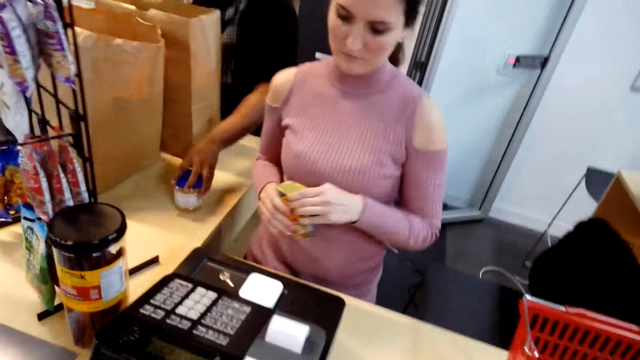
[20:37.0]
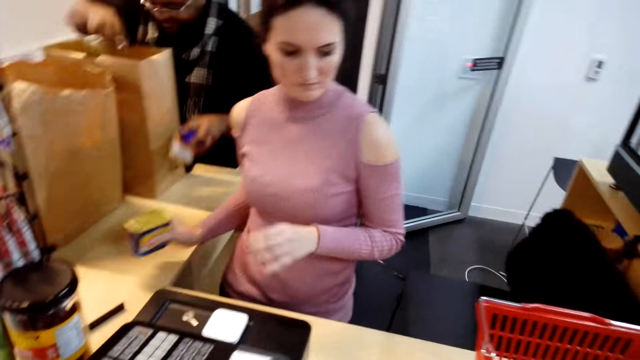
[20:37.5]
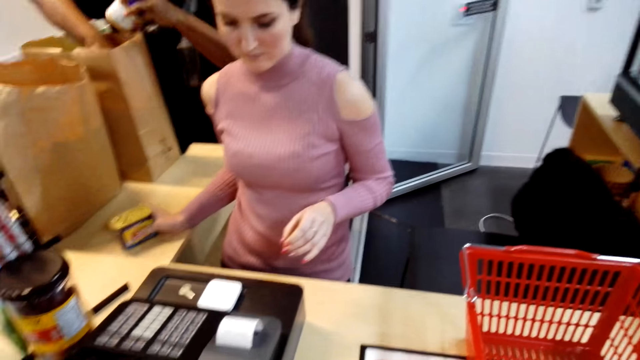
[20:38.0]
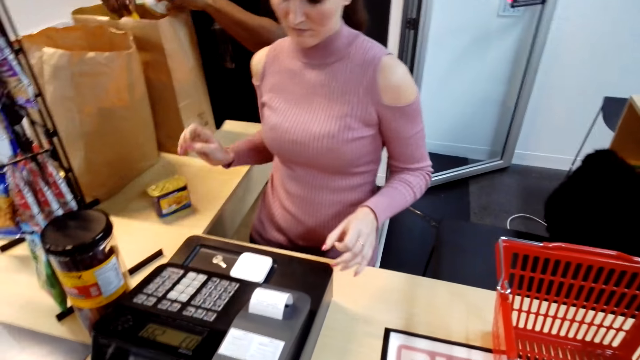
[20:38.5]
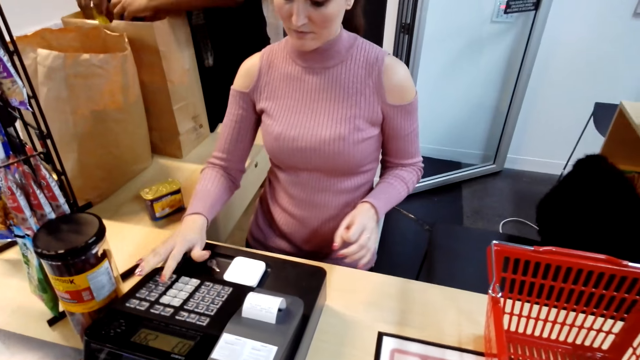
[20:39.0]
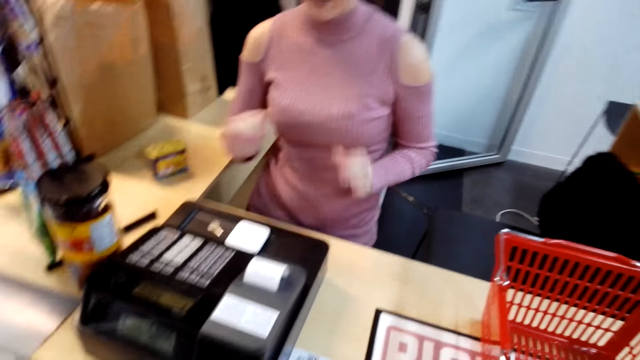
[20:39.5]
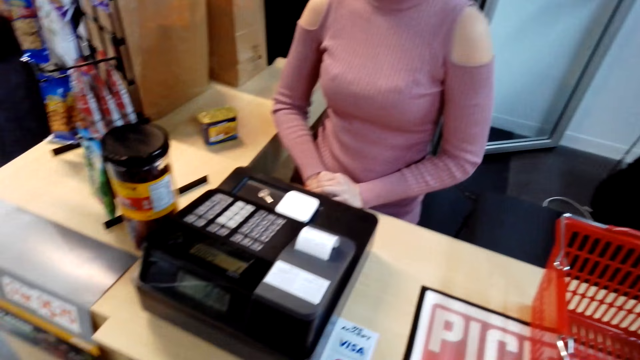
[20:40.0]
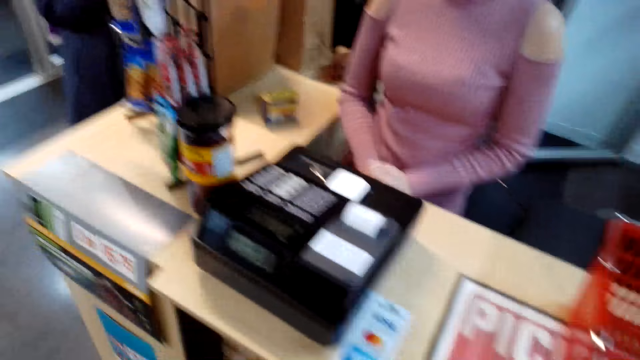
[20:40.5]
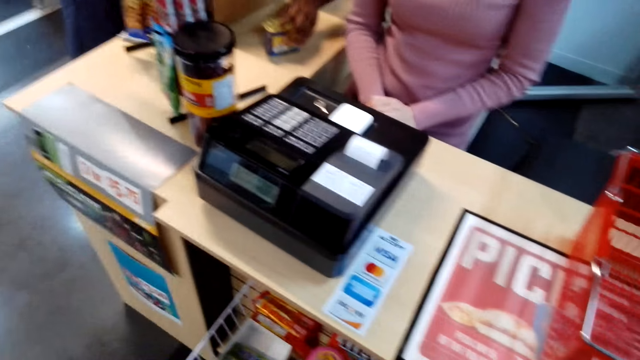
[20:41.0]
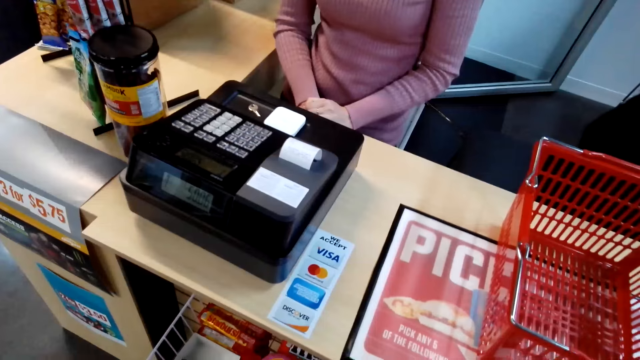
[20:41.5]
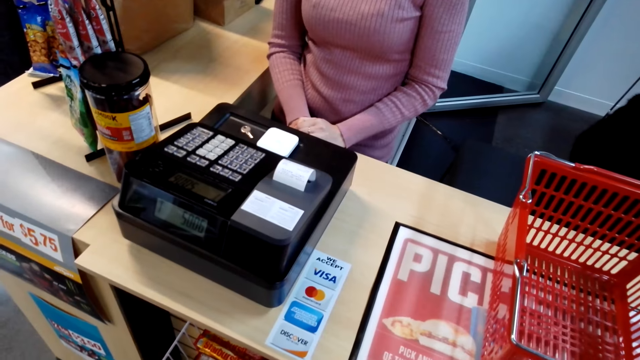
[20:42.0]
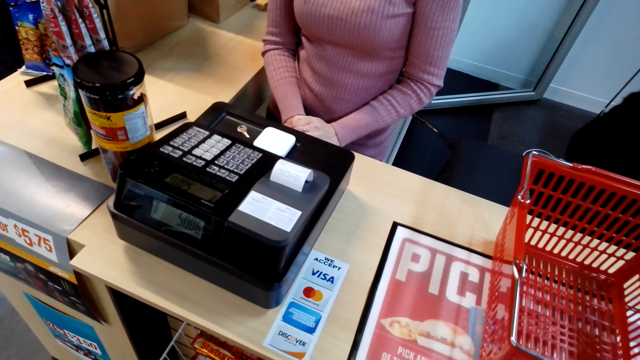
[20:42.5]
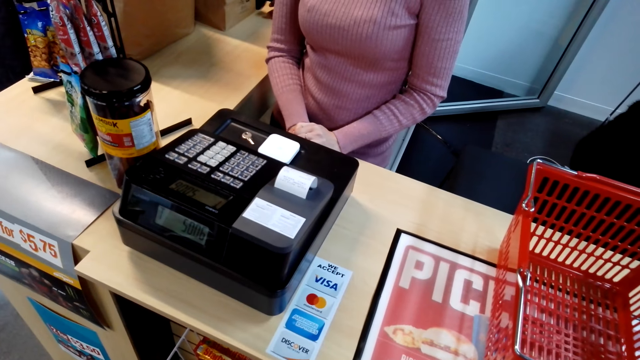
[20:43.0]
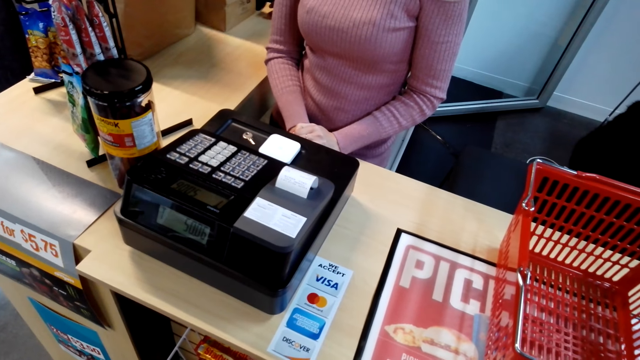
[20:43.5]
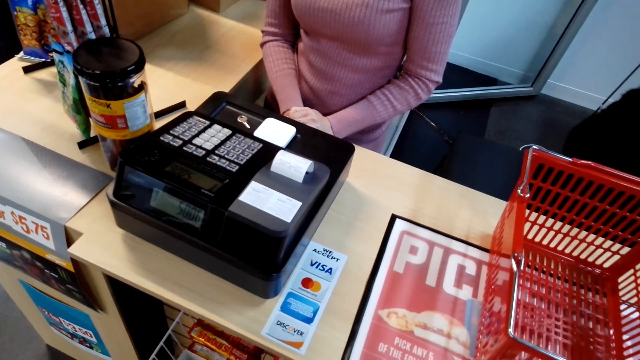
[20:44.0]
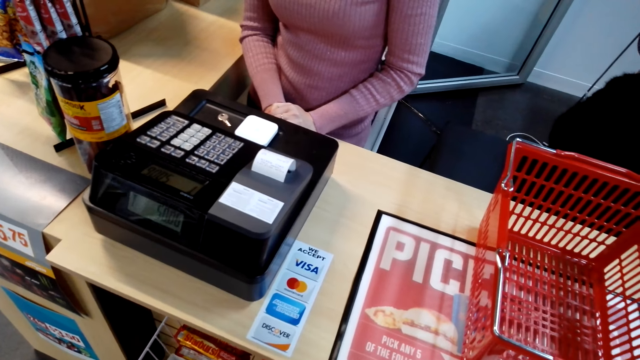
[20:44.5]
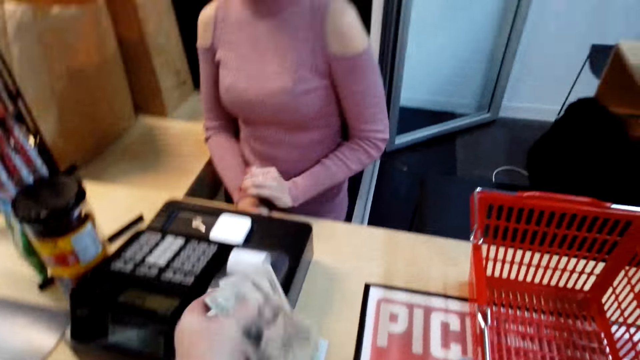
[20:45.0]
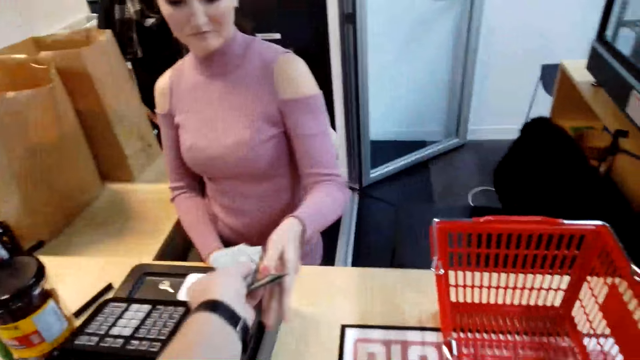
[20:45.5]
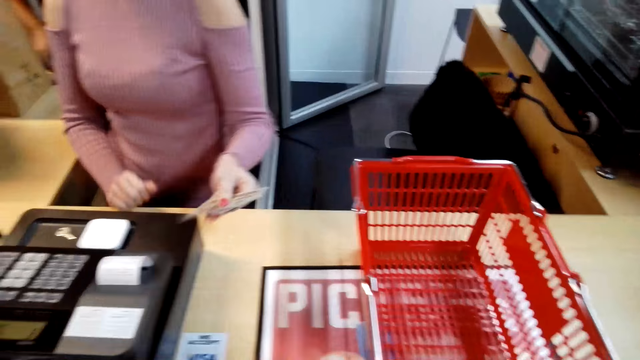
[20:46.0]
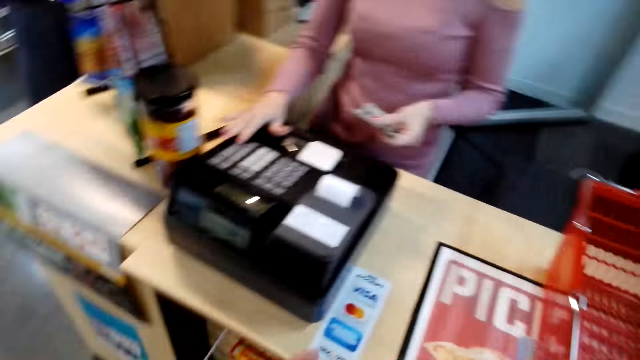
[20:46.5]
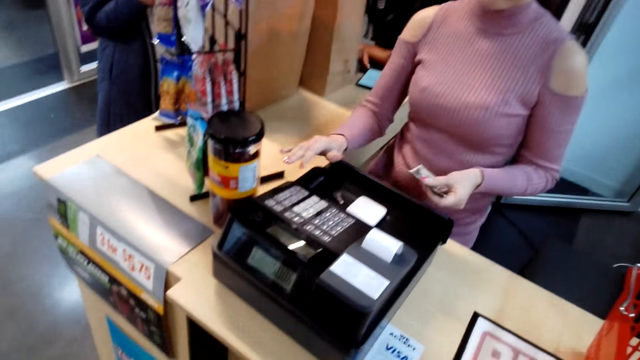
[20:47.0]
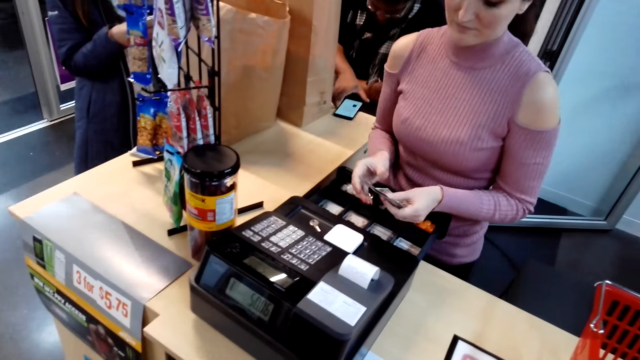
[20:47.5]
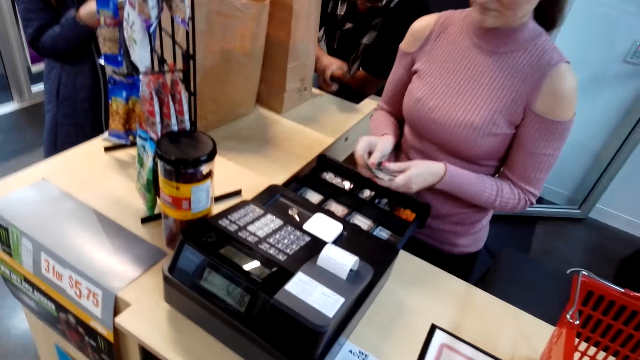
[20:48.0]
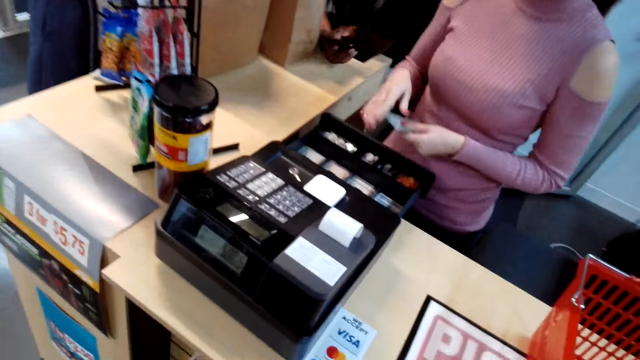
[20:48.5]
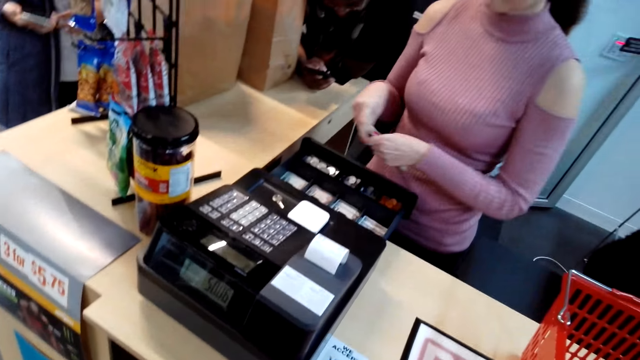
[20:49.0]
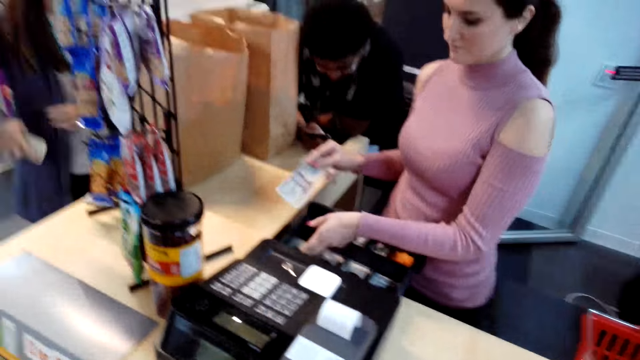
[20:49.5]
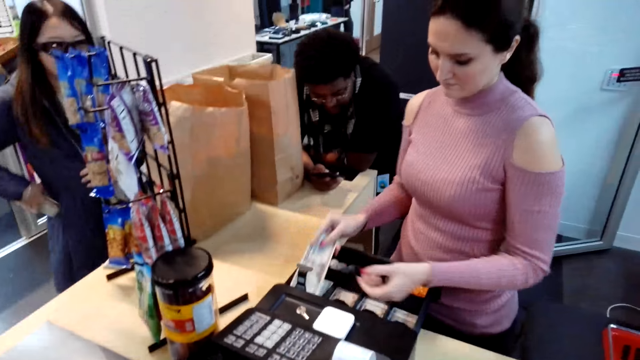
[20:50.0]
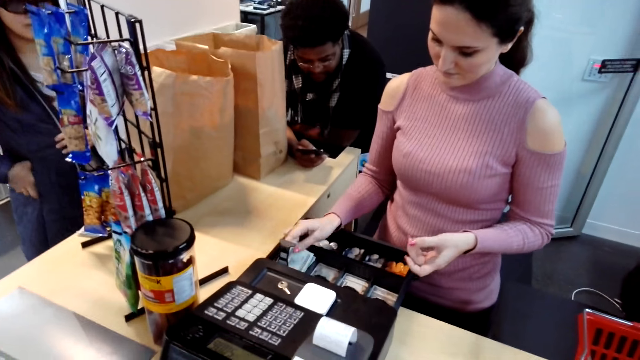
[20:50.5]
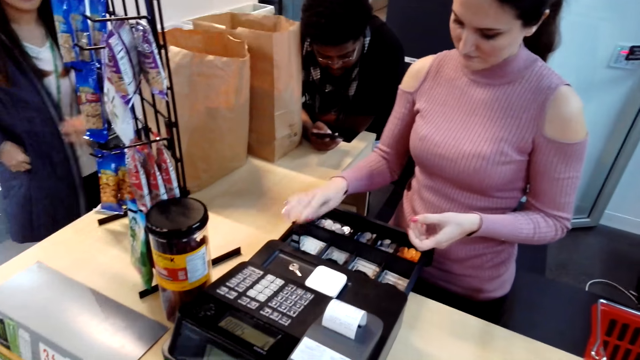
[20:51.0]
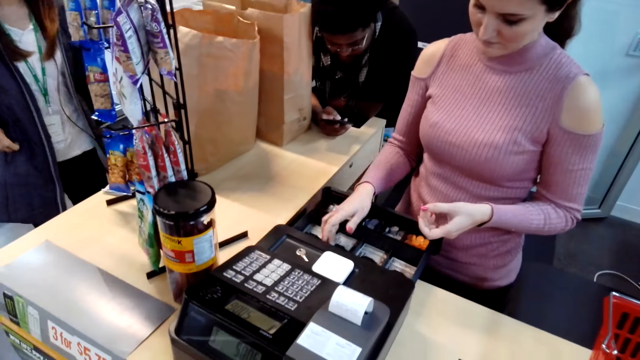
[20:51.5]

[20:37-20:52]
A woman holds an item in her other hand. A man picks up an item on the counter. The woman places the item on the counter. She operates the machine and places her hands on the counter. The man picks up an item on the counter. The camera wearer gives the woman the money. The woman operates the machine. The man picks up the phone on the counter. He operates the phone. Another woman puts her phone in her pocket. The first woman puts the money in the safe.

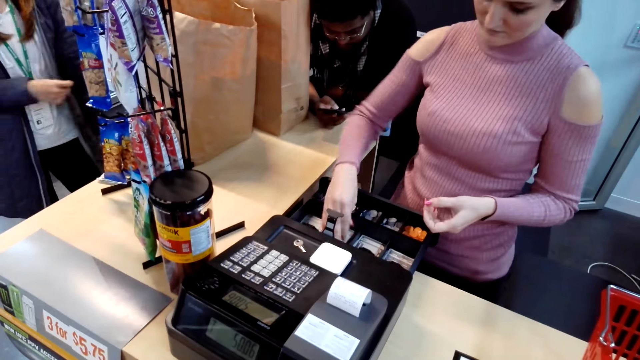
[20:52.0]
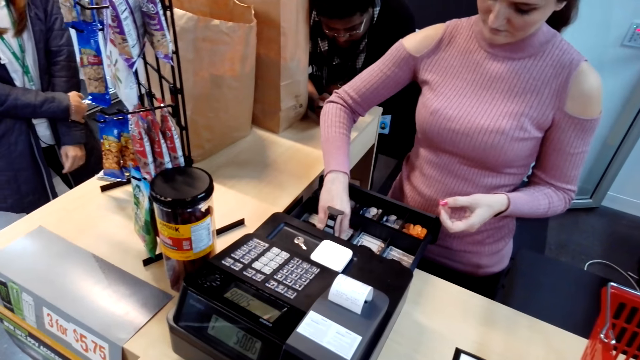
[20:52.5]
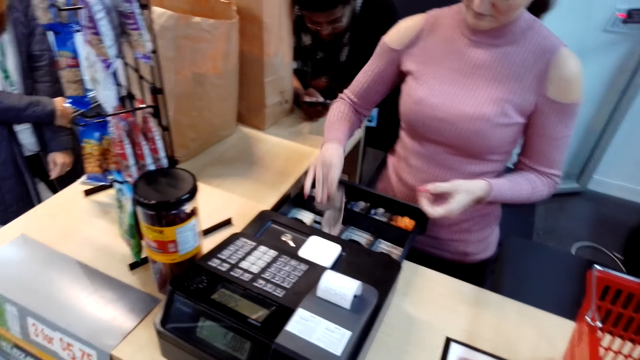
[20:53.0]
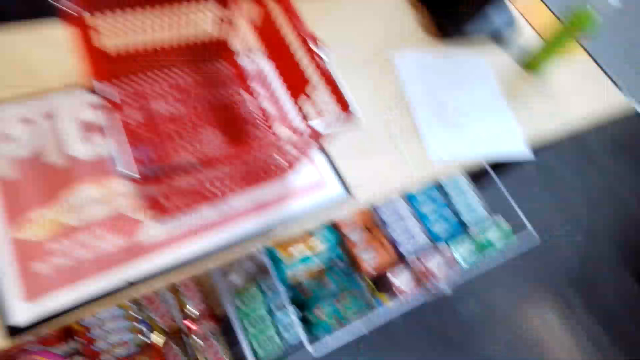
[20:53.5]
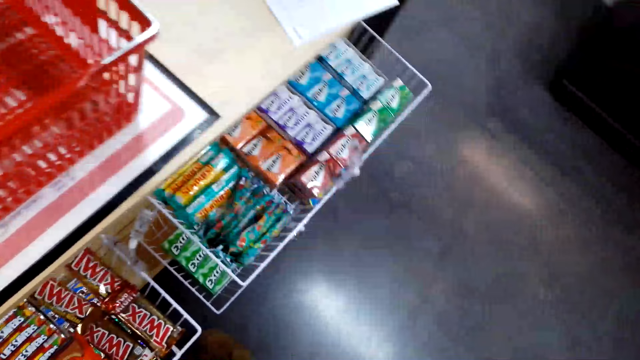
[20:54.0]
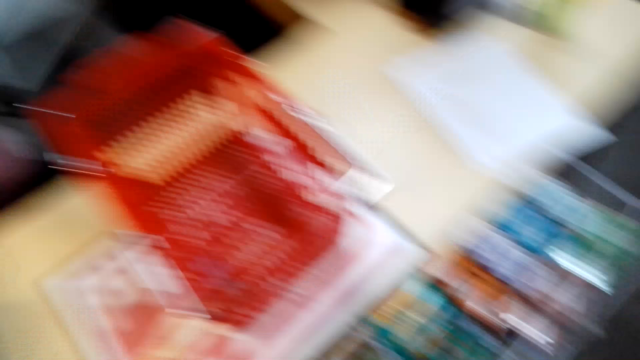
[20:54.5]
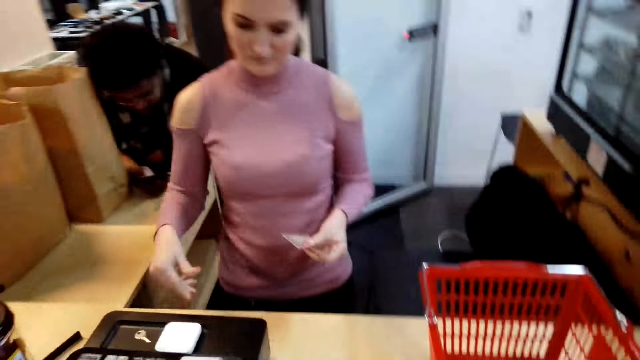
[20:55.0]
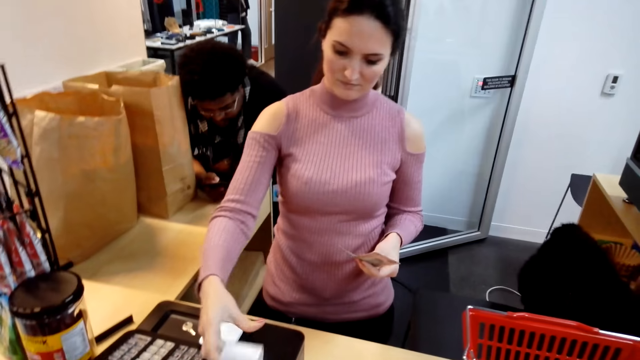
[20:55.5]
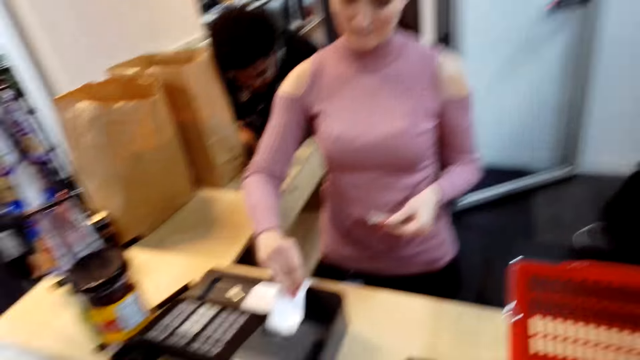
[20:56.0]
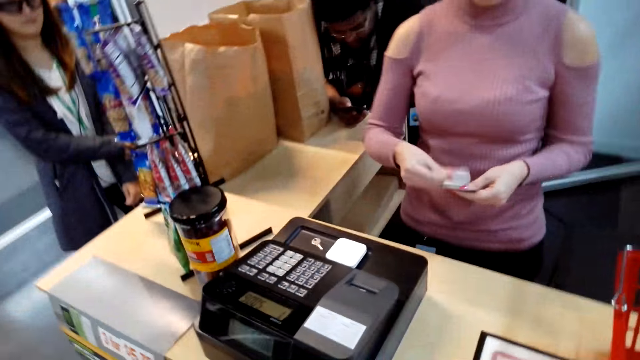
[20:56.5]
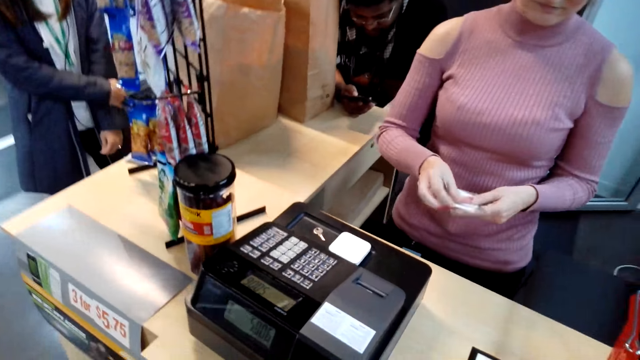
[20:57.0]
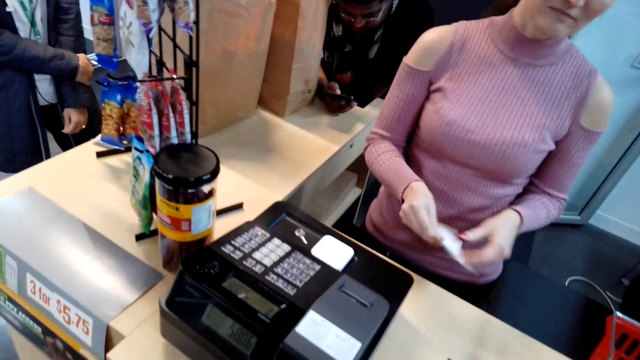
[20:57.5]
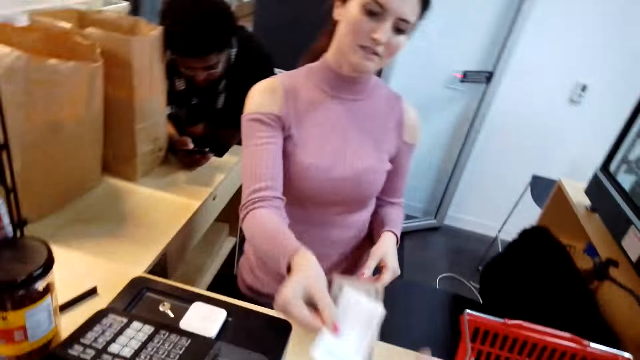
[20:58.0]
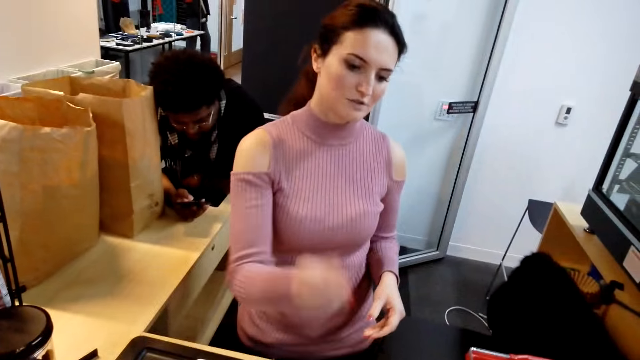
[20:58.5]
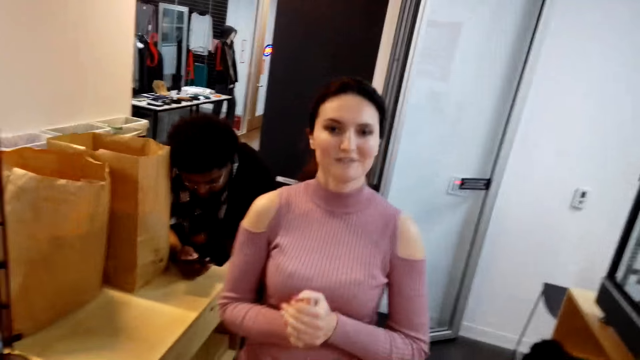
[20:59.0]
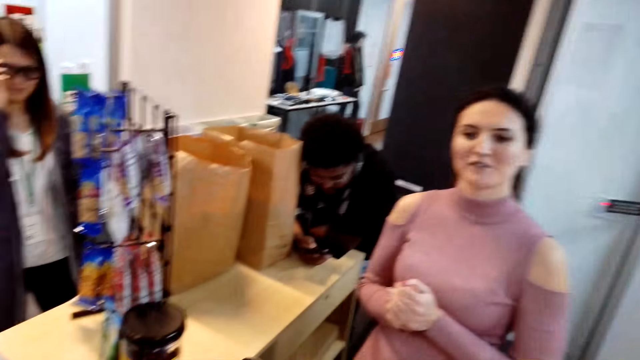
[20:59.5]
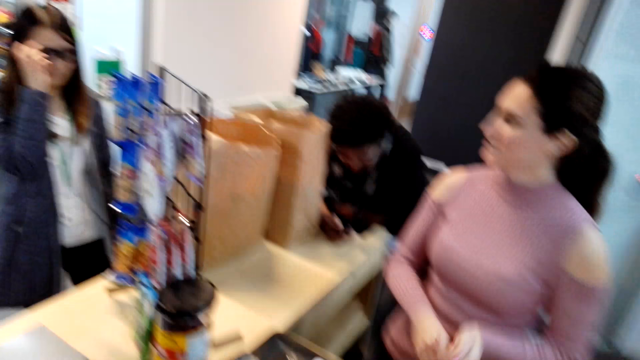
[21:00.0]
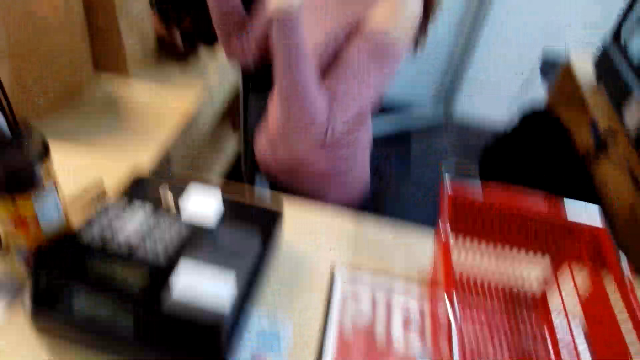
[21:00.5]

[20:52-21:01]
A woman picks up the money. She cuts the receipt. She places the receipt on top of the money. The woman hands the money and the receipt to the camera wearer. The woman holds her hands together. She moves her hands.
